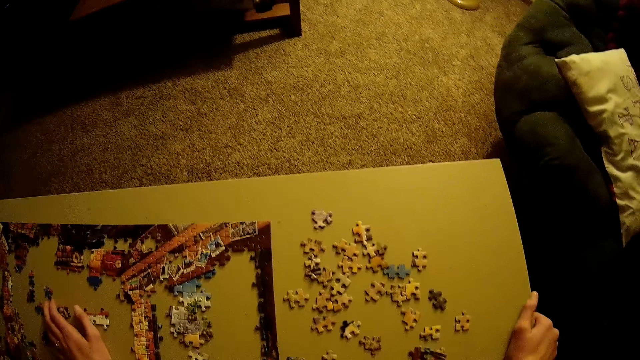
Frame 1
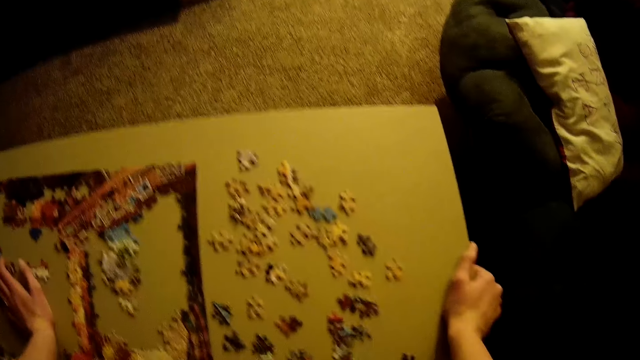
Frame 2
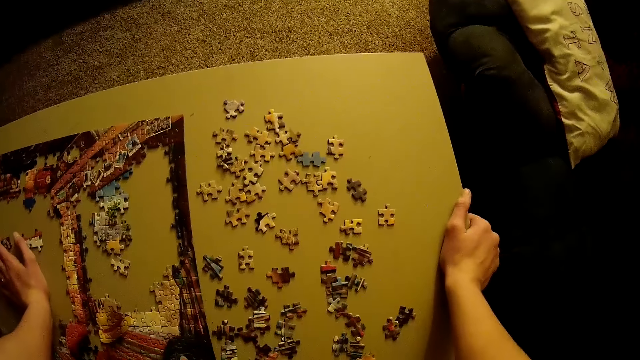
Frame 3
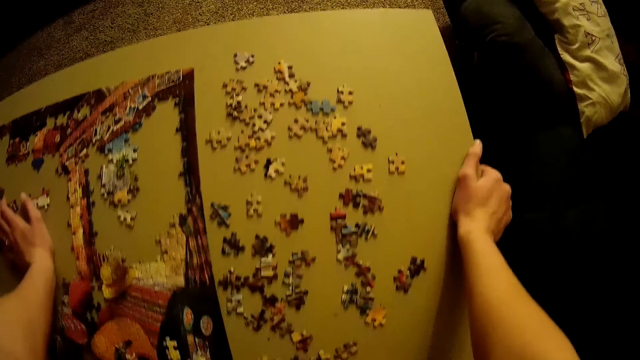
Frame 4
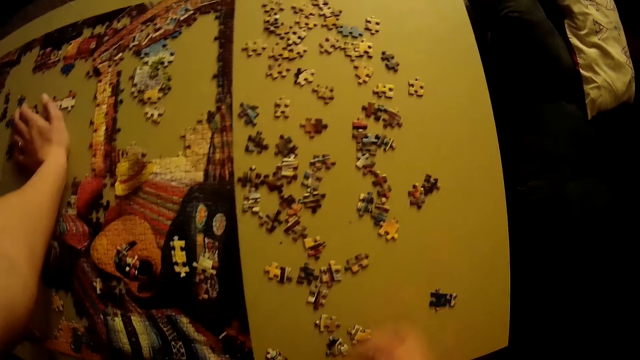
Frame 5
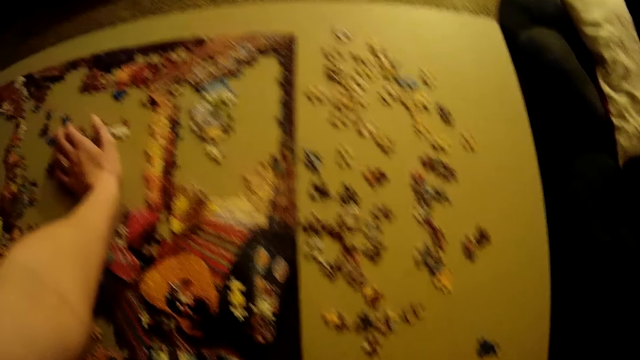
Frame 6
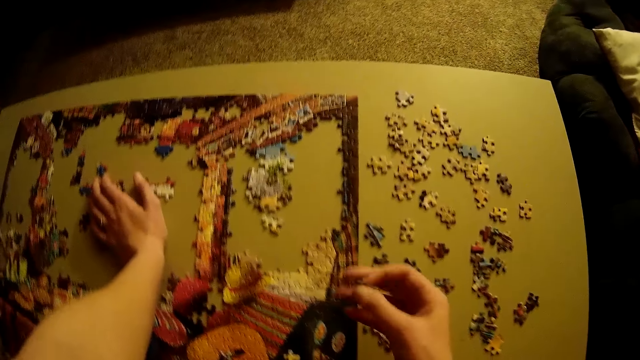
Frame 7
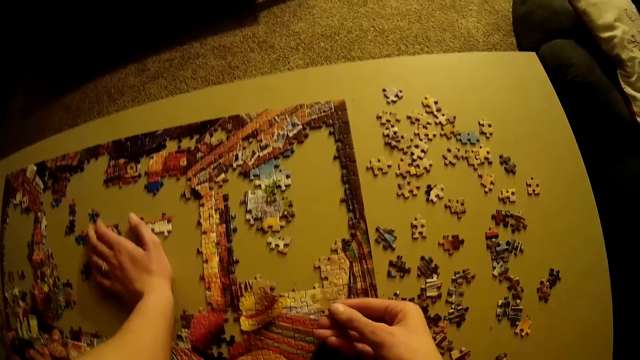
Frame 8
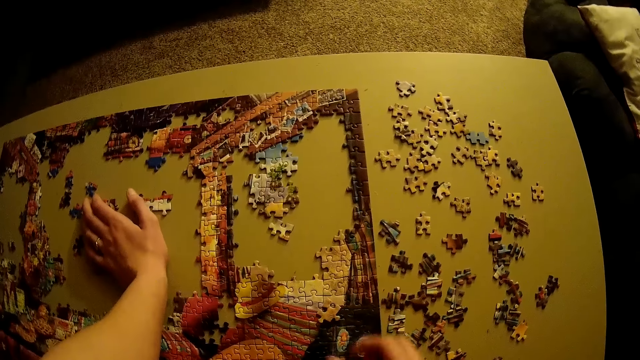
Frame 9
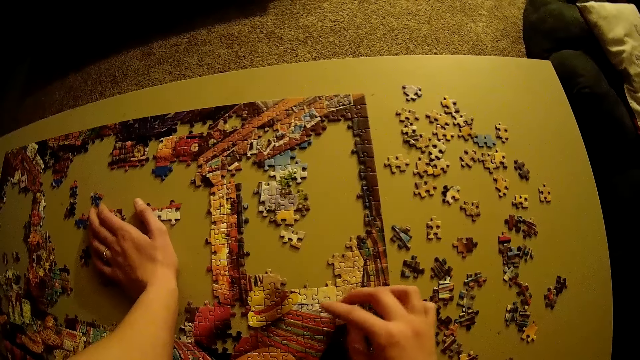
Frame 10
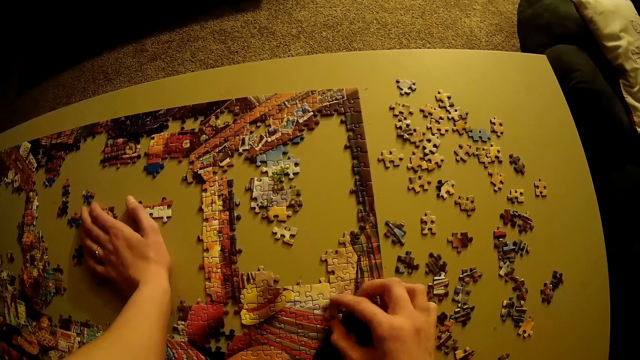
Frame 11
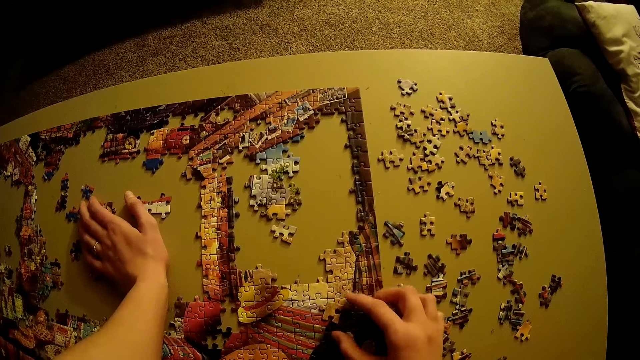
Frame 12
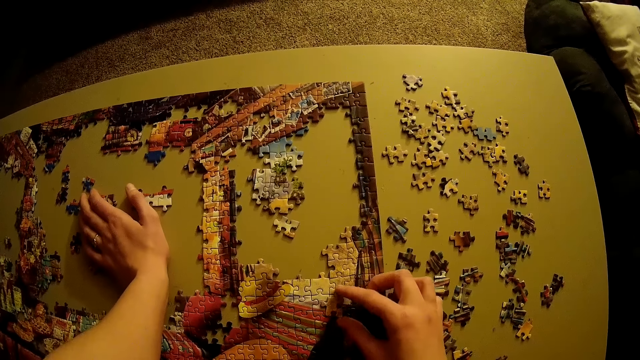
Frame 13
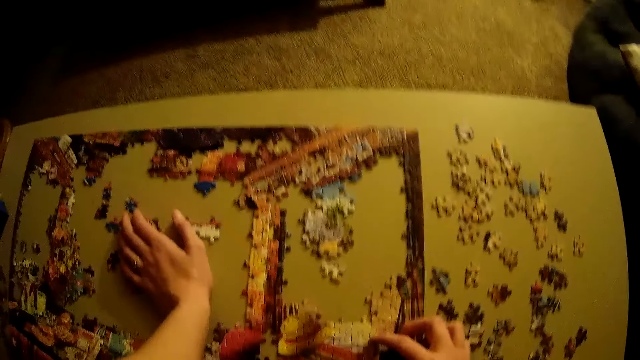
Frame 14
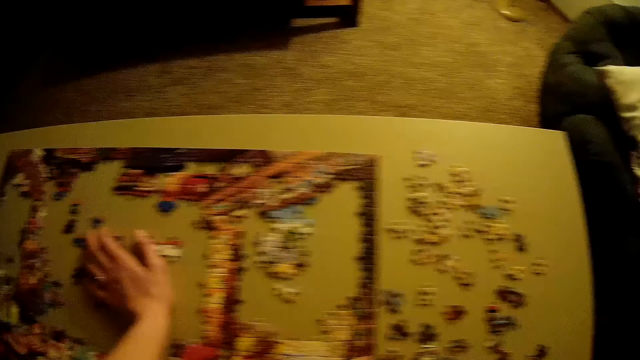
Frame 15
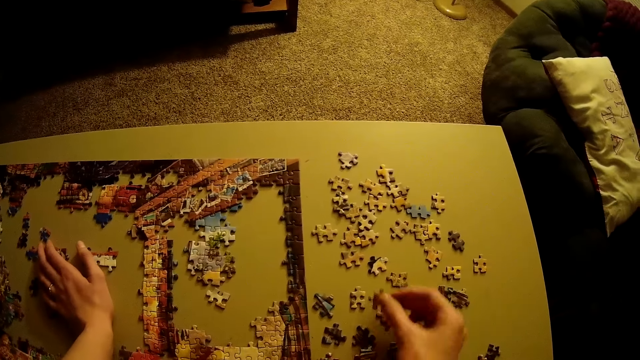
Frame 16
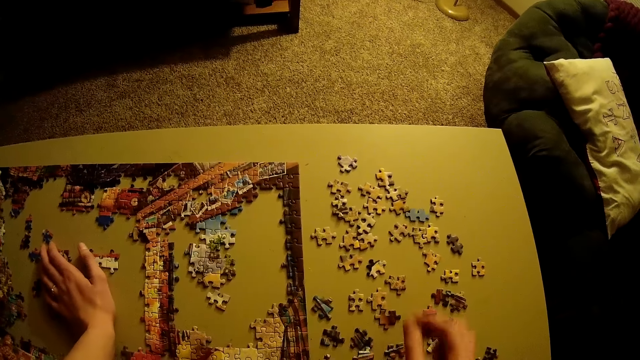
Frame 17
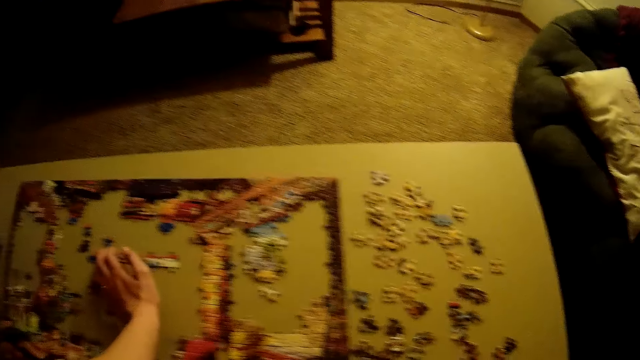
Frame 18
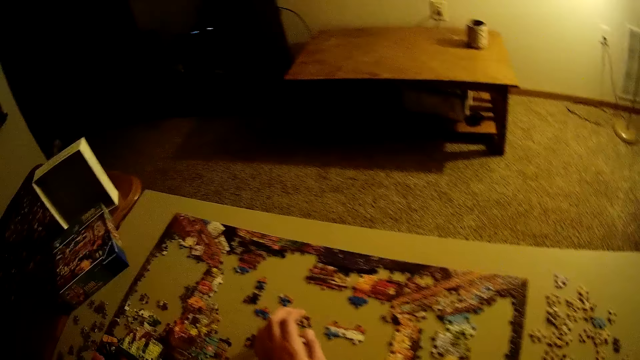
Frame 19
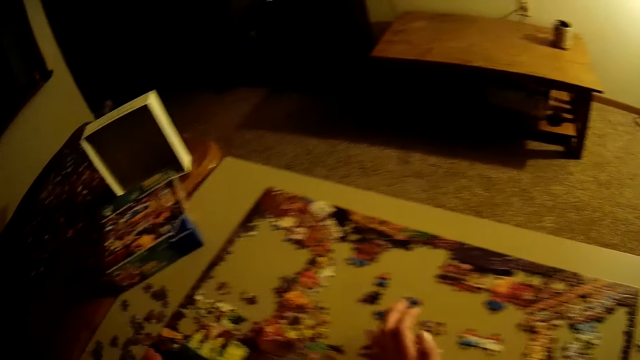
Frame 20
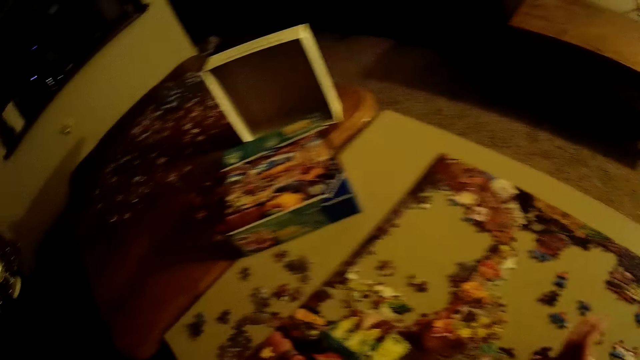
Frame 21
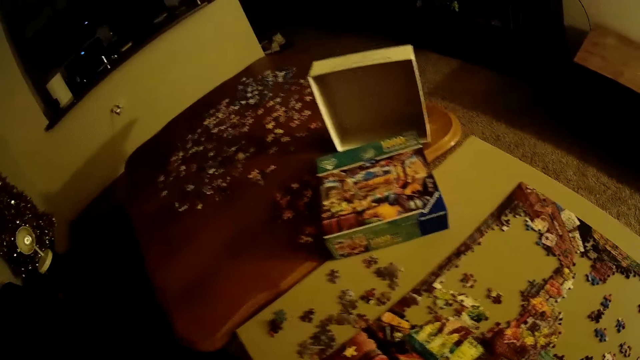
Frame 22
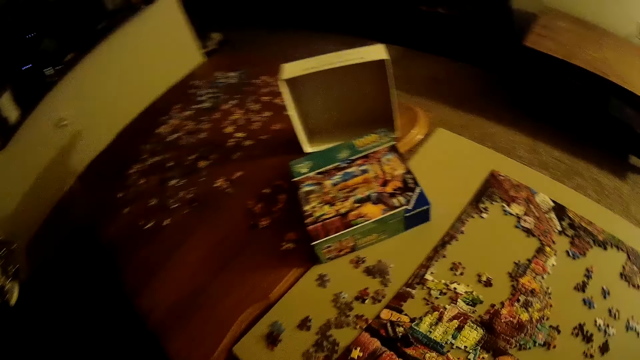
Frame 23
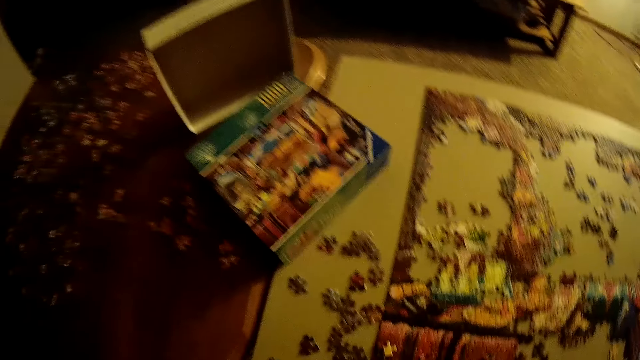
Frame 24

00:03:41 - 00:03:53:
The camera wearer picks up a puzzle piece. They place the puzzle piece on the jigsaw puzzle. They rotate the puzzle piece. They pick up the puzzle piece. They place the puzzle piece on the table. They walk in the room.

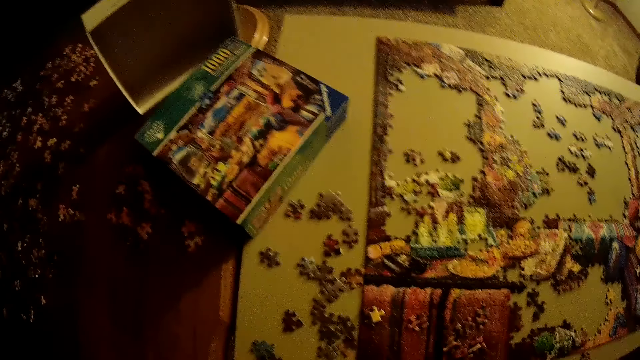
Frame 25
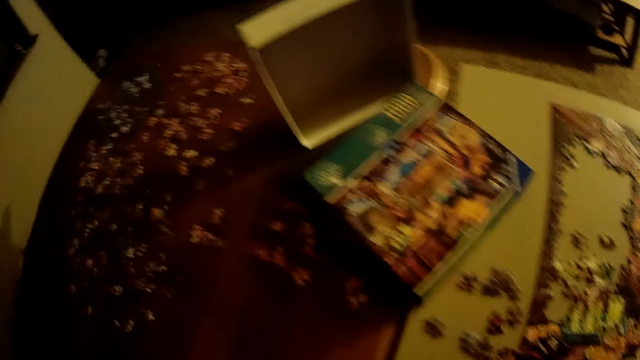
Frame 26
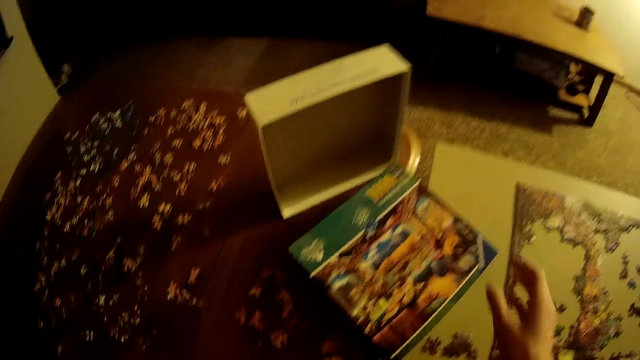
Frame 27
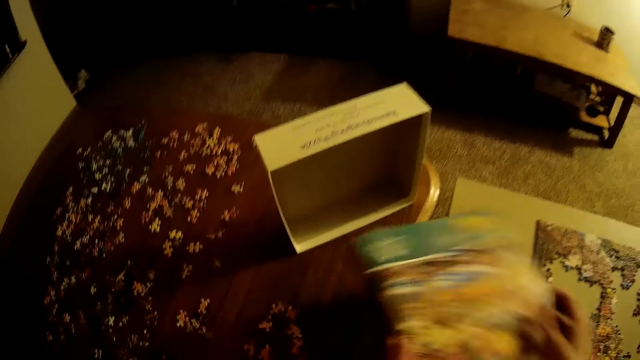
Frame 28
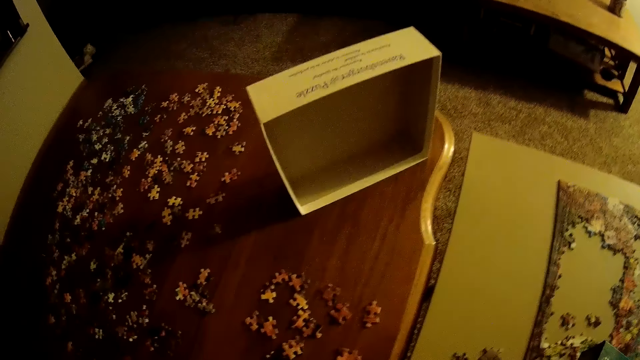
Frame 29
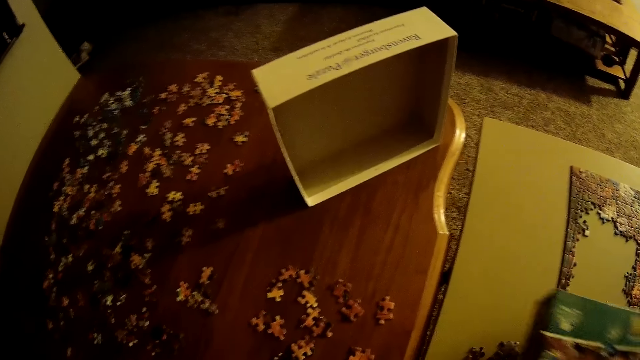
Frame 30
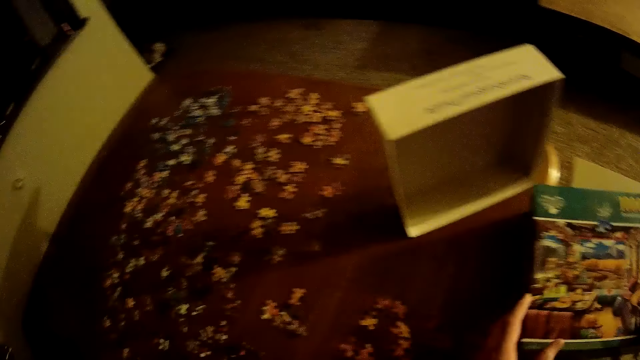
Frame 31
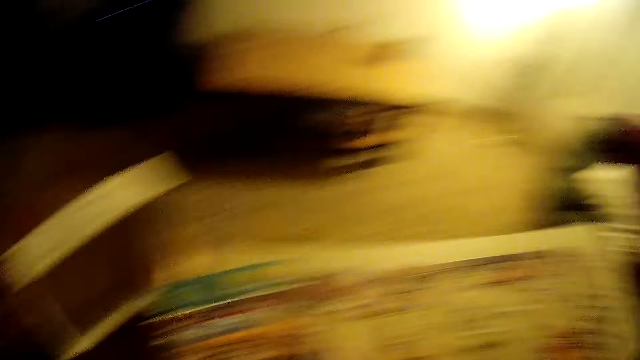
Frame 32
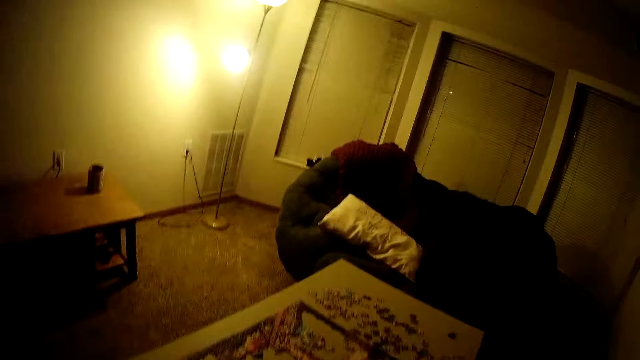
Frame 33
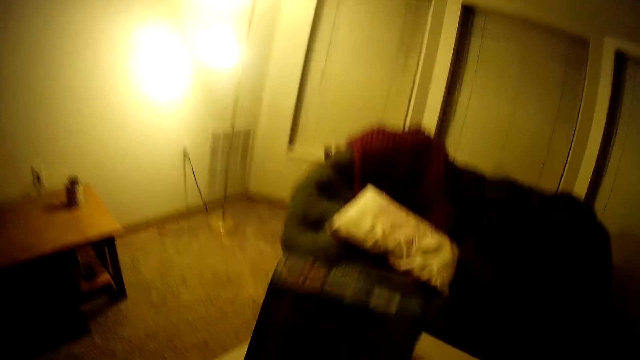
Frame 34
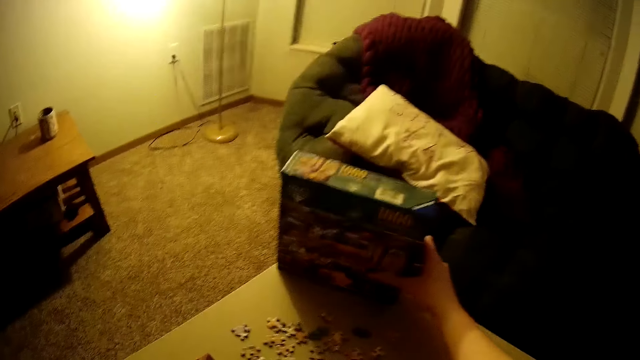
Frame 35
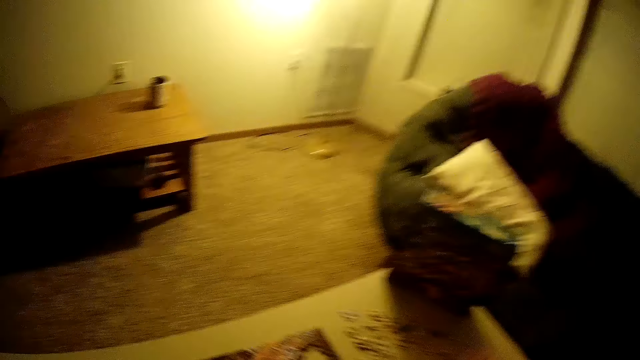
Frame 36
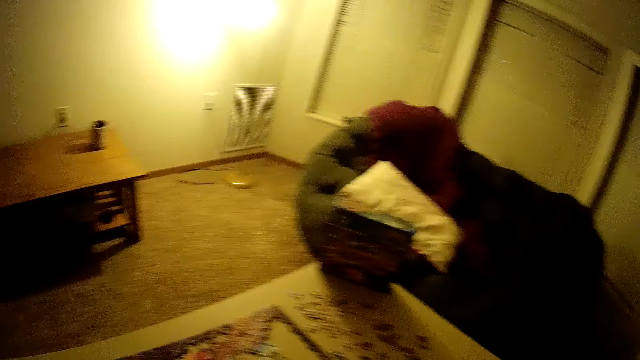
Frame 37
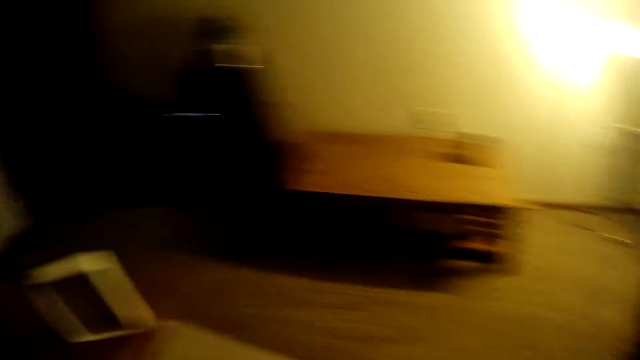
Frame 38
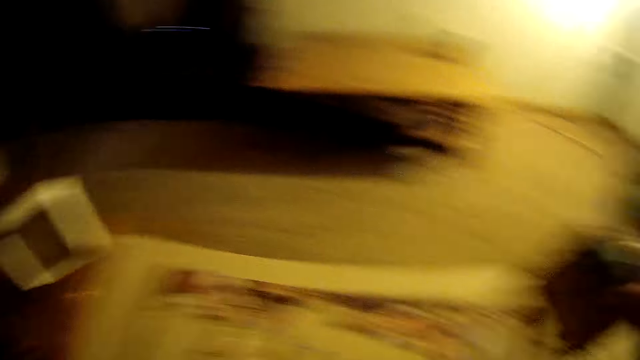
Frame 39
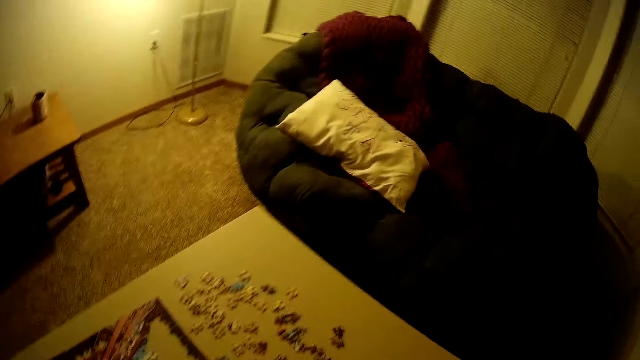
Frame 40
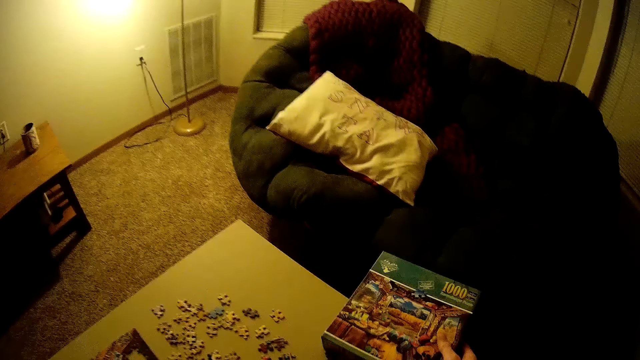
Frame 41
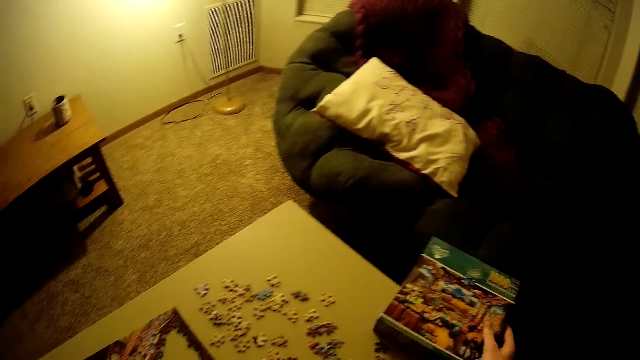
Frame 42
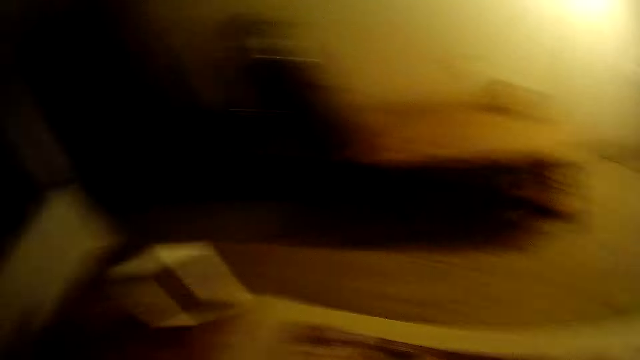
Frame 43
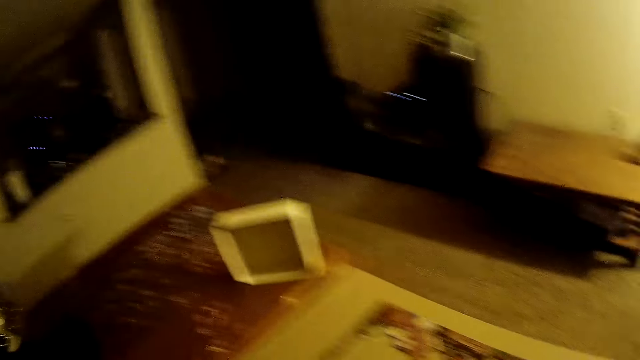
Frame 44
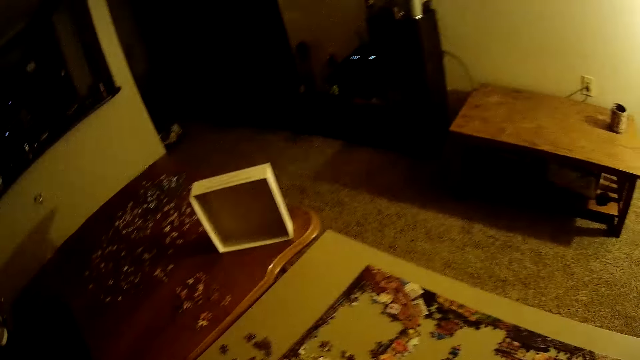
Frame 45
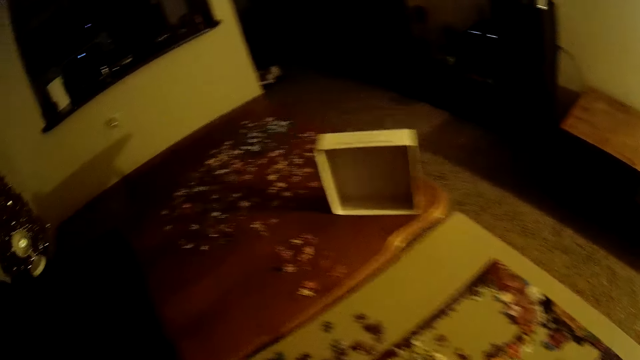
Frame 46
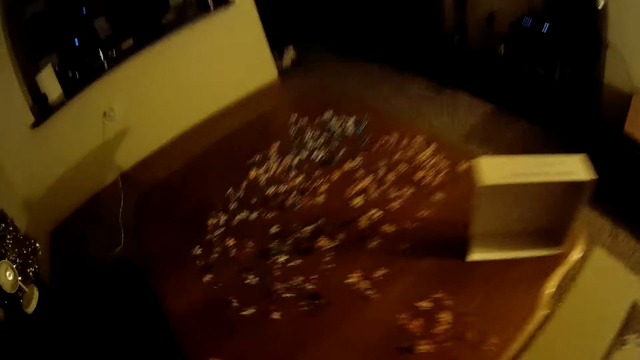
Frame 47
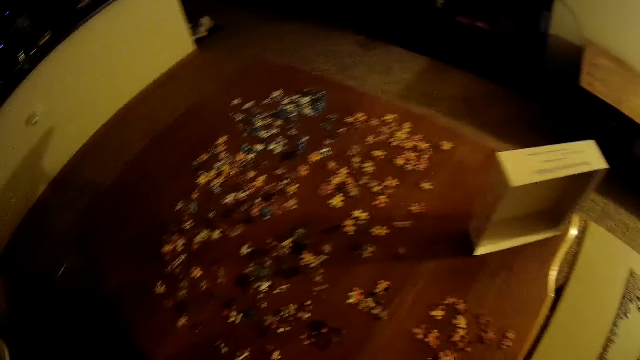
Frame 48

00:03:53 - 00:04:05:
The camera wearer picks up the puzzle. They move the box of puzzle with the right hand. They place the puzzle on the table. They pick up the puzzle. They place the puzzle on the table. They look around. They take the box of puzzle from the table with the right hand. They drop the box of puzzle on the table. They walk in the room.
